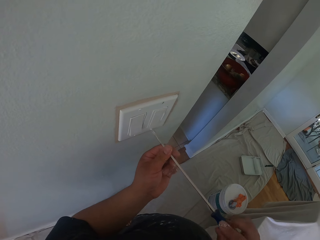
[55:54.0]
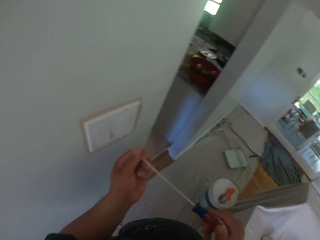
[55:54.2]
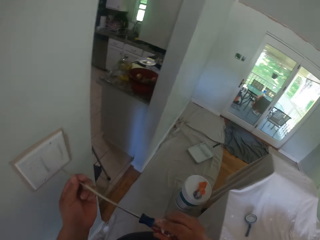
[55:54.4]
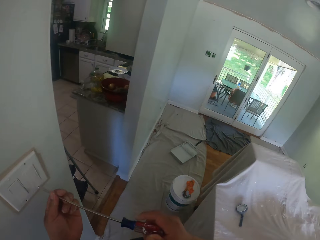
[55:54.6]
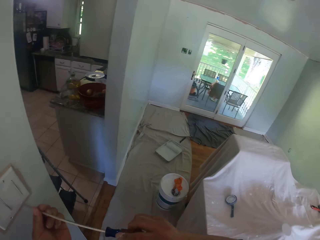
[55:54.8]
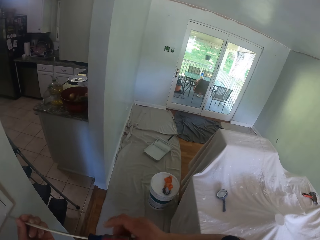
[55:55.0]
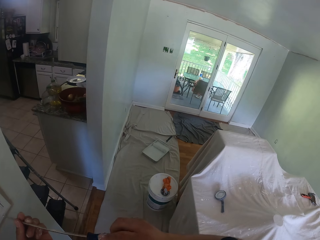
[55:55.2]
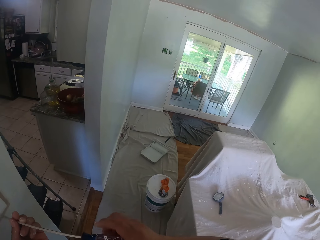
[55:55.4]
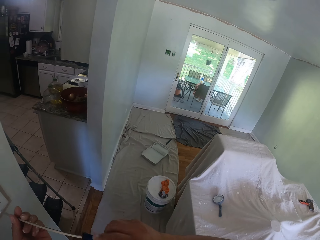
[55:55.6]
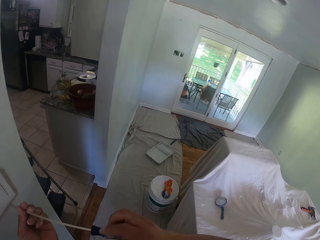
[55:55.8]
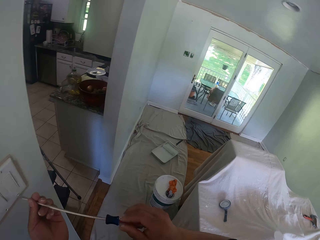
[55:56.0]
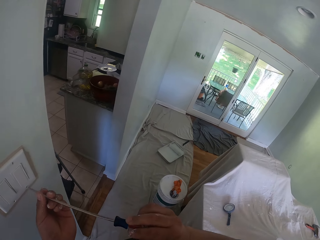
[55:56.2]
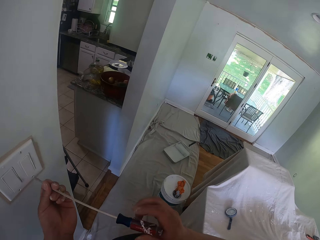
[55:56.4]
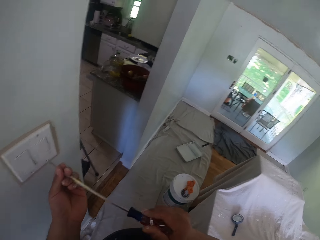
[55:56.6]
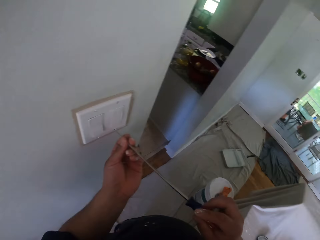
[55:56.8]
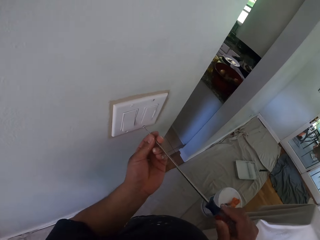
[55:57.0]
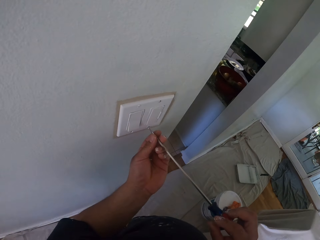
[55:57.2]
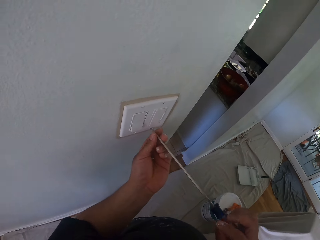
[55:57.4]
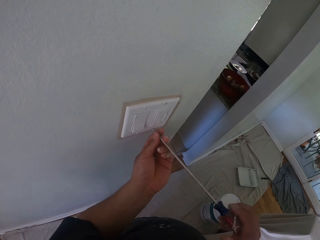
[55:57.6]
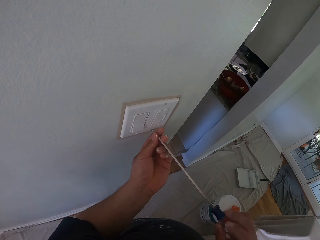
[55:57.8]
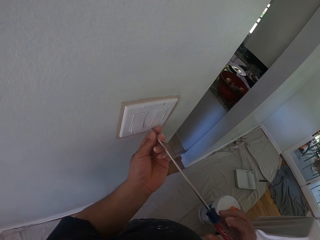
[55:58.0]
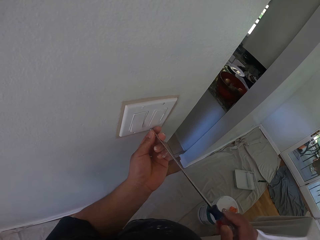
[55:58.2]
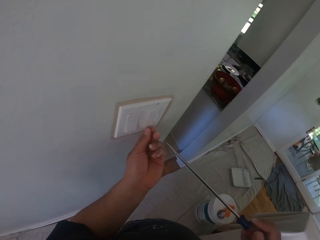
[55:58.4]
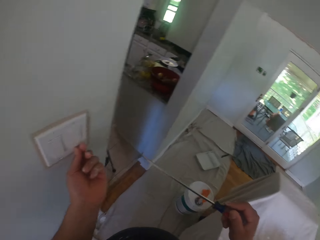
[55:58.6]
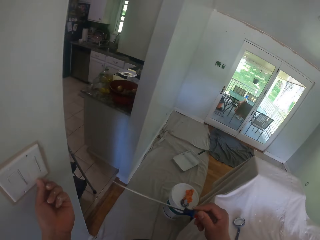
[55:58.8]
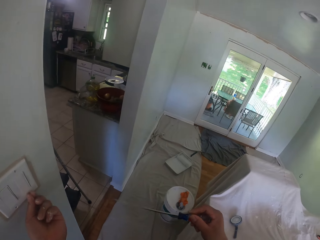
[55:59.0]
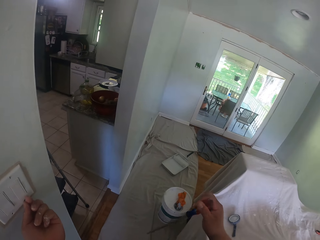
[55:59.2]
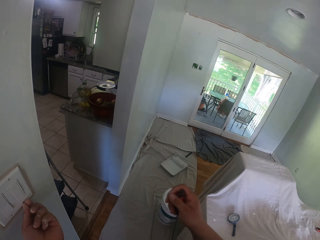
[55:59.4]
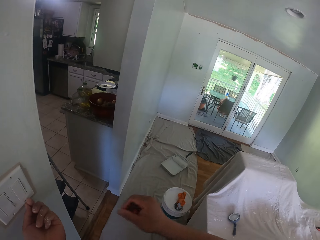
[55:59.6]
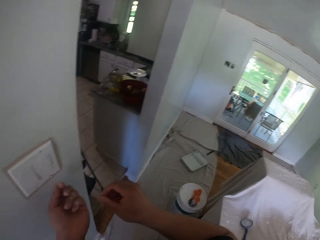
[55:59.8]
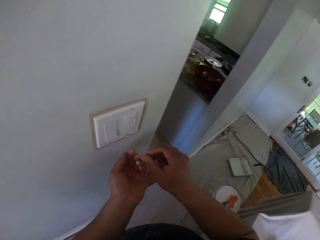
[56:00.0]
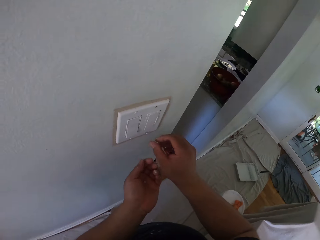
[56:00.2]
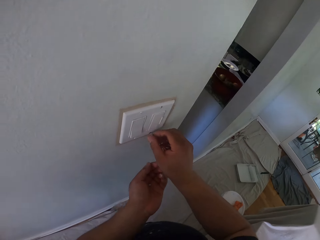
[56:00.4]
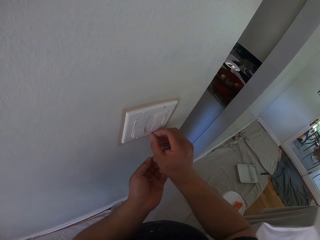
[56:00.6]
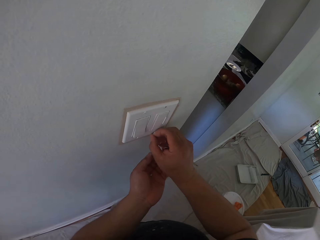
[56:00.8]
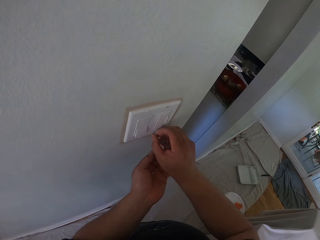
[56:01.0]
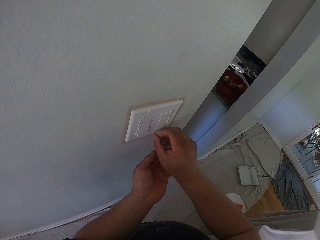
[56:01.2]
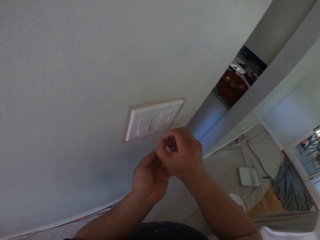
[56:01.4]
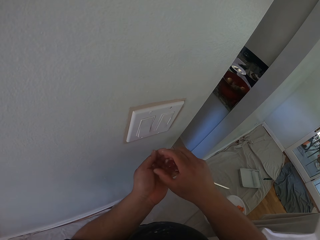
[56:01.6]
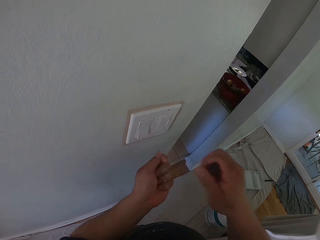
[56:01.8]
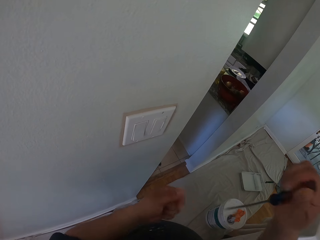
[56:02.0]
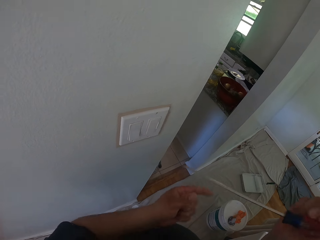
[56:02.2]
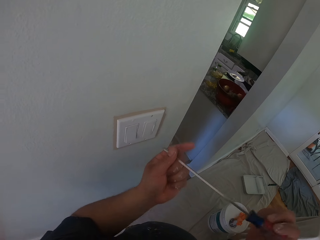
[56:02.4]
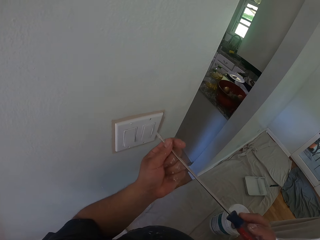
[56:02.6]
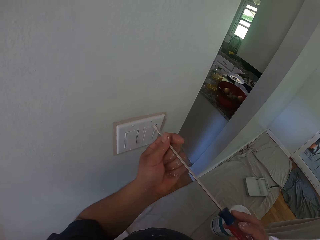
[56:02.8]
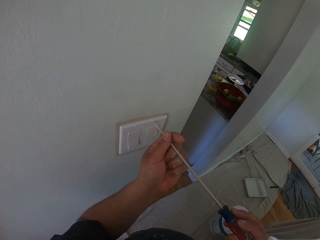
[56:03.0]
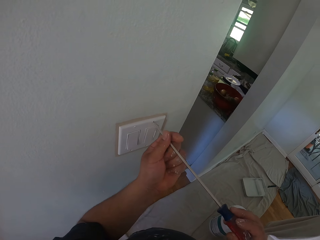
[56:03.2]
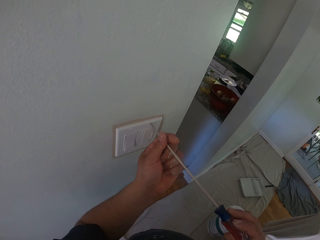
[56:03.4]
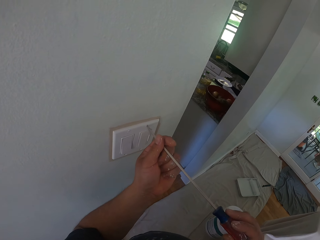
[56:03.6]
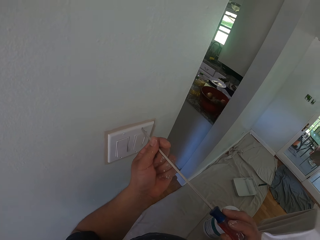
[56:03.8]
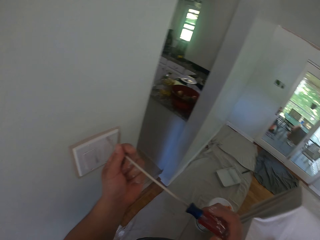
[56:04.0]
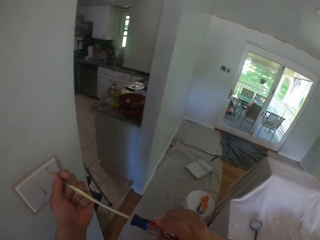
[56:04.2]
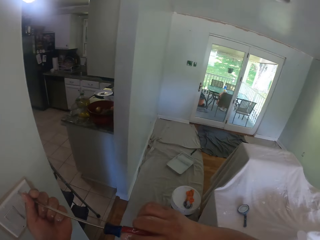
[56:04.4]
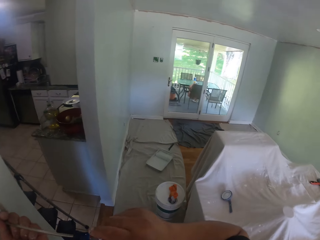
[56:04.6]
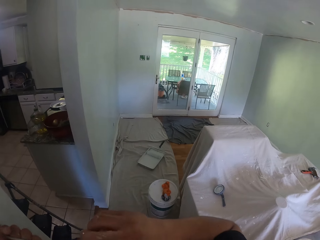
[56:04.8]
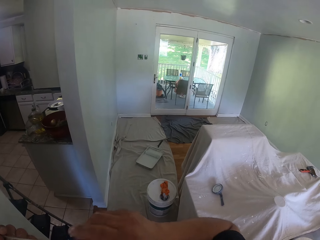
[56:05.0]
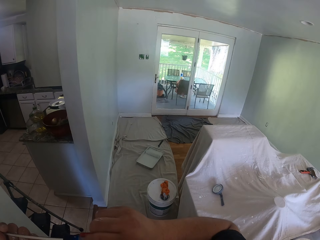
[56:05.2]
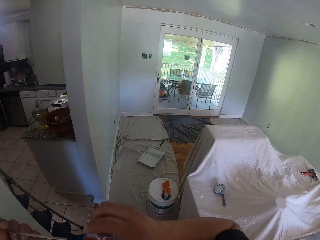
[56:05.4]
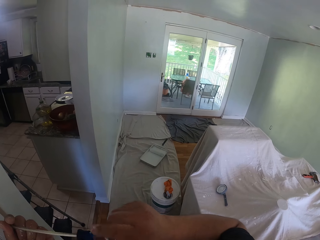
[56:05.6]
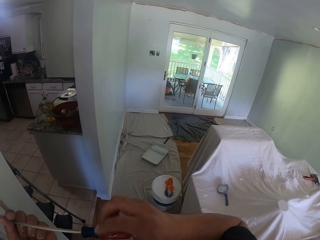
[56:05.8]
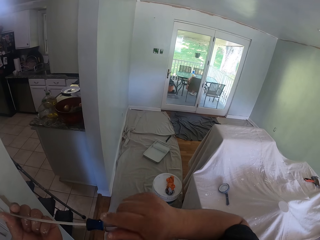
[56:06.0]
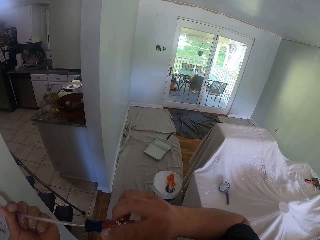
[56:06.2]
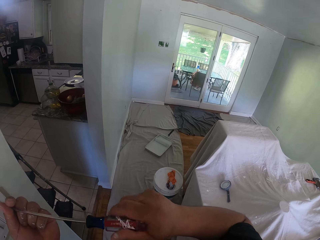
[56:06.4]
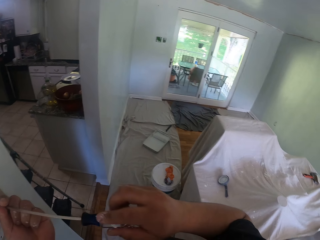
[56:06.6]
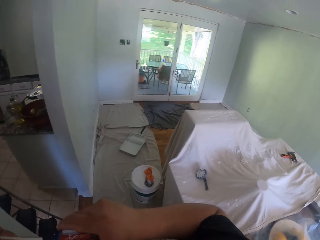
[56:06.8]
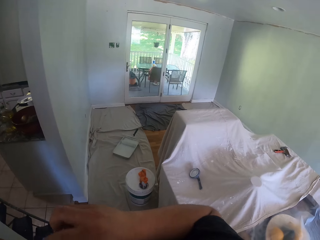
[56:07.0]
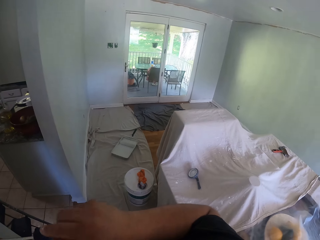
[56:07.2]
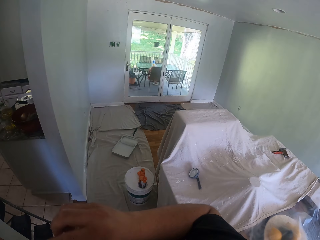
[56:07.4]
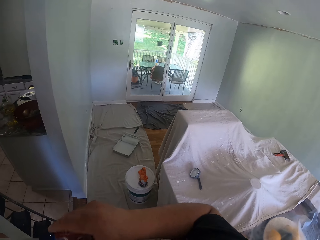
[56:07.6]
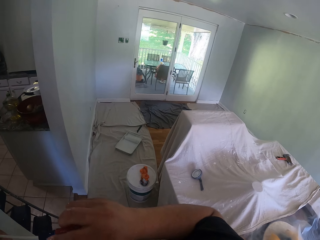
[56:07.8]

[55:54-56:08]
The camera wearer opens a switch with a screwdriver. He unscrews another screw from the light switch with the screwdriver. He unscrews the screw of the light switch with his hand. He picks up the screw. He opens the switch with the screwdriver. He unscrews another screw from the light switch with the screwdriver.

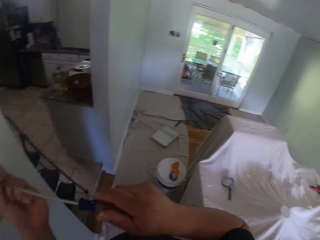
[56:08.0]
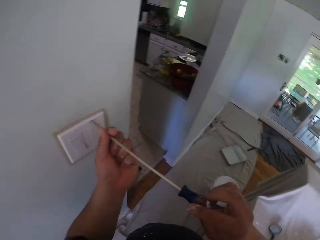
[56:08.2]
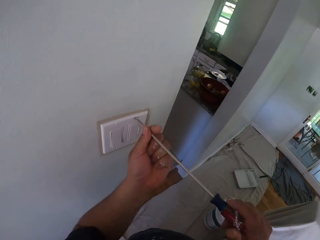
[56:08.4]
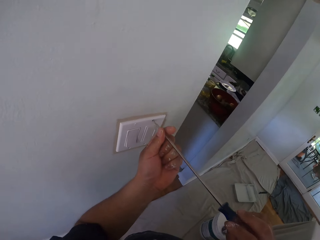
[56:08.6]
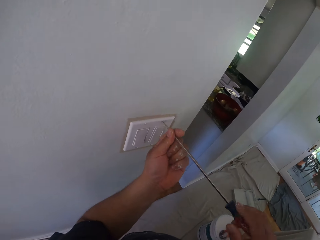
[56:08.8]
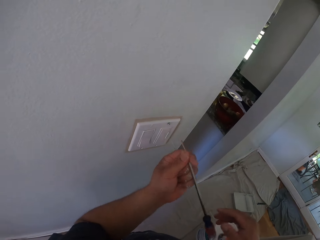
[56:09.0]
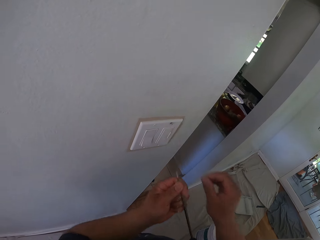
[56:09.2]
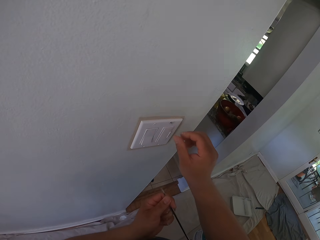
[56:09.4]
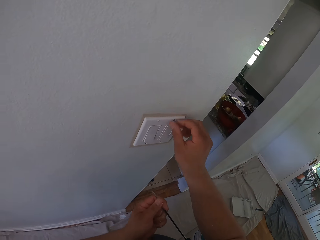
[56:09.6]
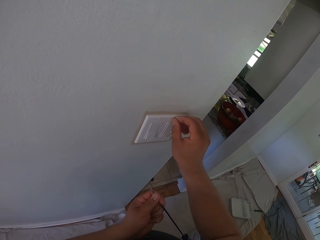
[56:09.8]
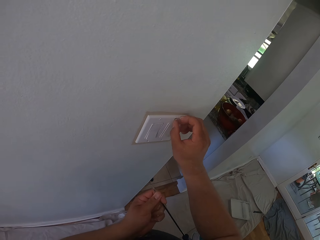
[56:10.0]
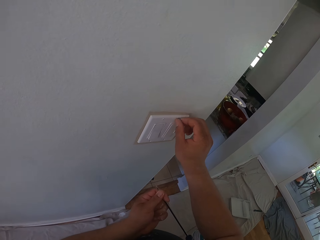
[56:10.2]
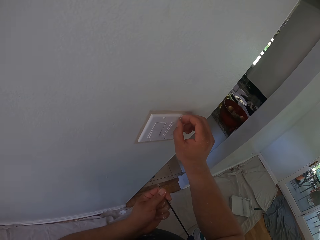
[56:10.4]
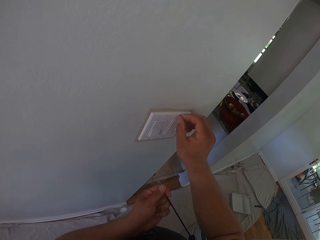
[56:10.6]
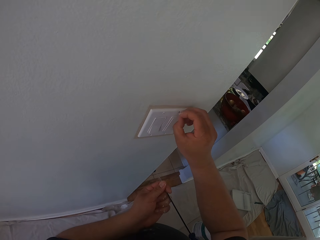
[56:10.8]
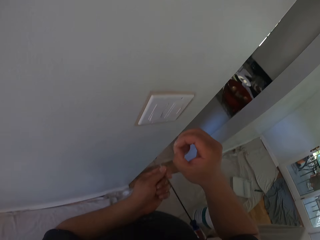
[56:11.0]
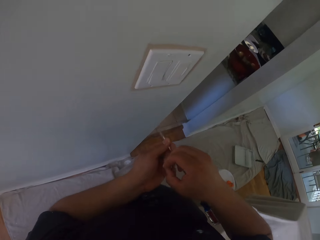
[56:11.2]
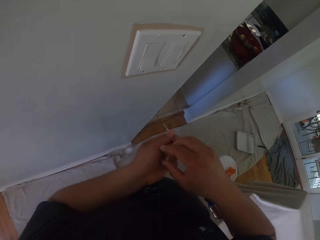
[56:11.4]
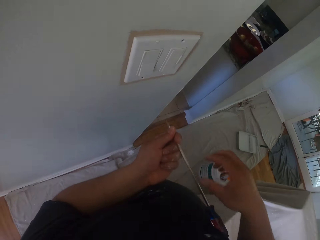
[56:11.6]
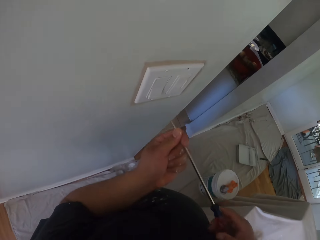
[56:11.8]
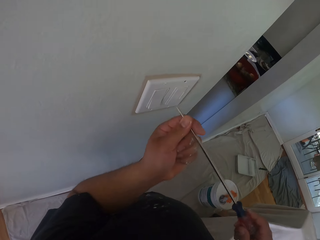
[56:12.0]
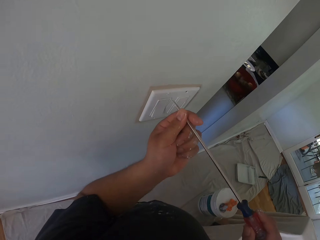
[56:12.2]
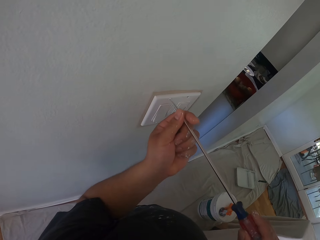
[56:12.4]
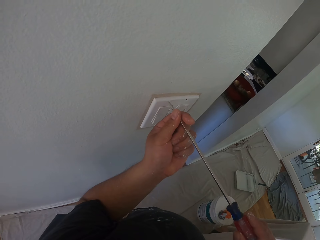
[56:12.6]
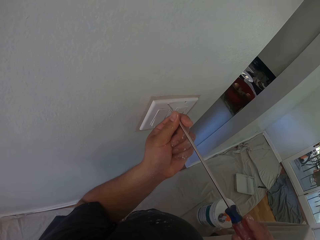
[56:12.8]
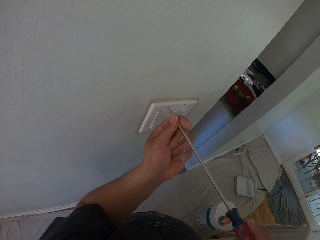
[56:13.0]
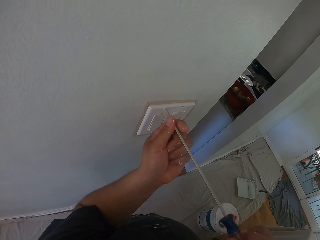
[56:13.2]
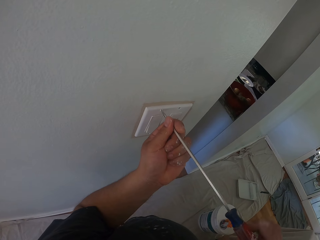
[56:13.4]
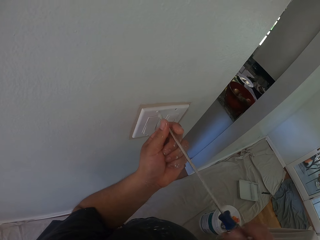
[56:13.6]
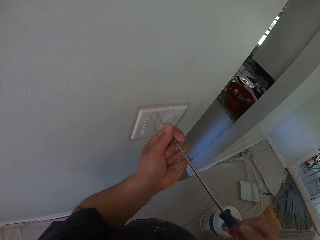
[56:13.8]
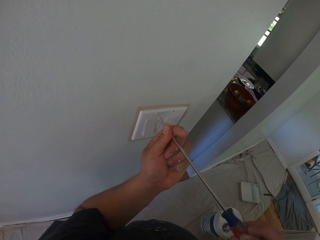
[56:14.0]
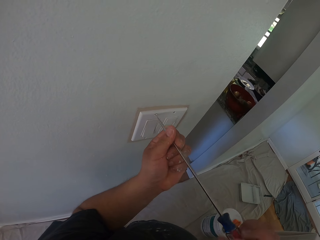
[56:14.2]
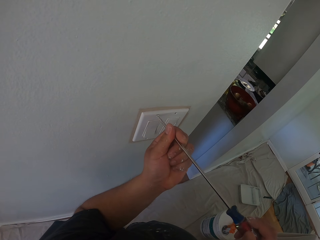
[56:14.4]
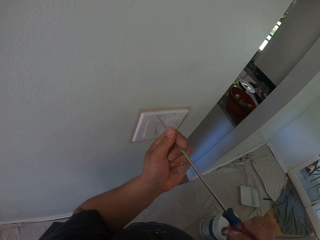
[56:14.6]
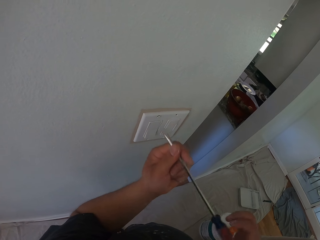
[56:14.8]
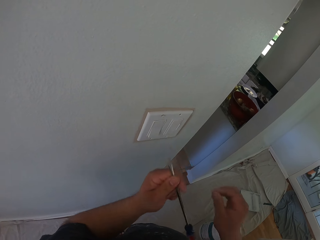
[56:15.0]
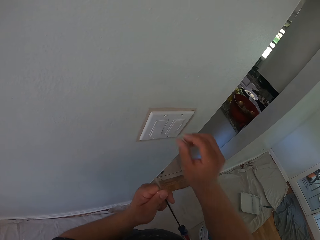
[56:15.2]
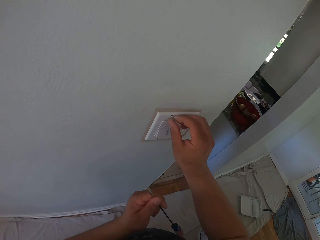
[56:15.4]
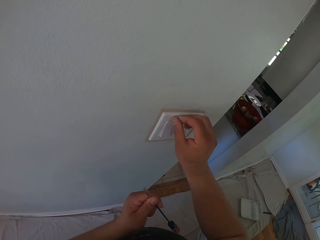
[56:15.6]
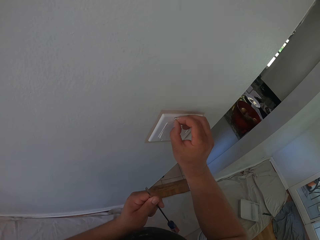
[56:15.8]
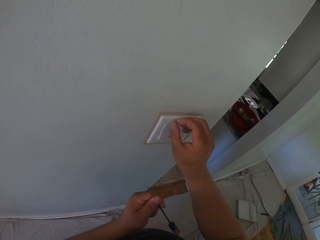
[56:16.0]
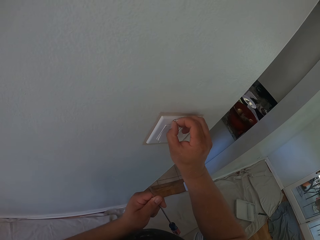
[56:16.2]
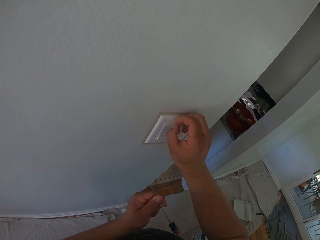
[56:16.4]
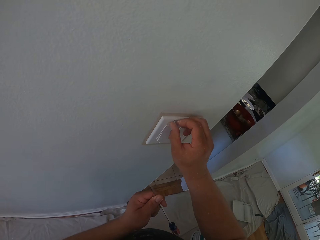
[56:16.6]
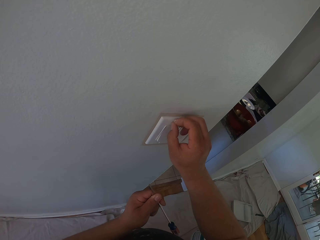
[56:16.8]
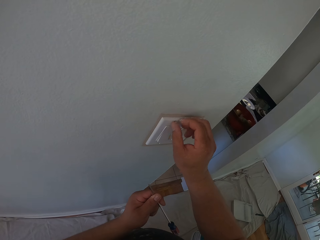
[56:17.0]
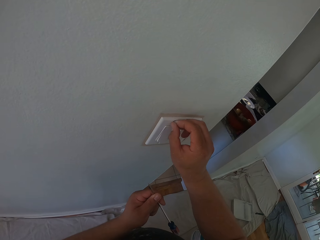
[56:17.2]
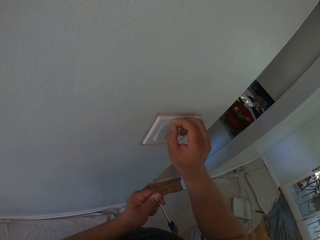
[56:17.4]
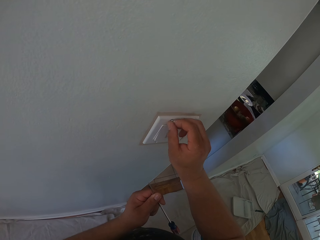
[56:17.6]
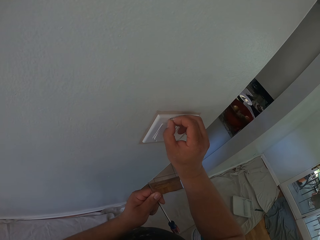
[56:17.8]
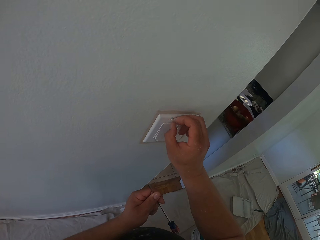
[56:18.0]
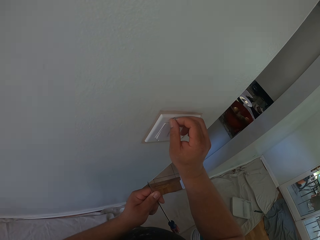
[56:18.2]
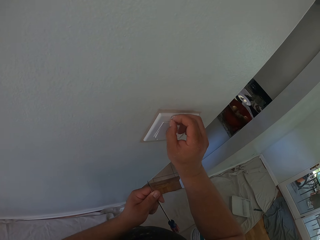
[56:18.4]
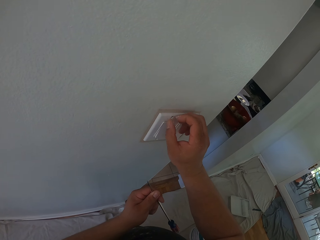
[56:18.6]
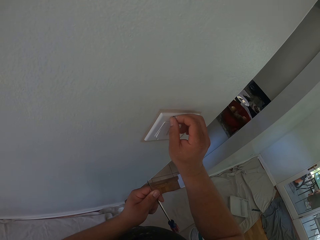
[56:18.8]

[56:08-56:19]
The camera wearer unscrews the screw of the light switch with his hand. He takes the screw. He puts the screw in his hand. He opens the switch with the screwdriver. He unscrews another screw from the light switch with the screwdriver. He takes the screw. He unscrews the screw of the light switch with his hand.
